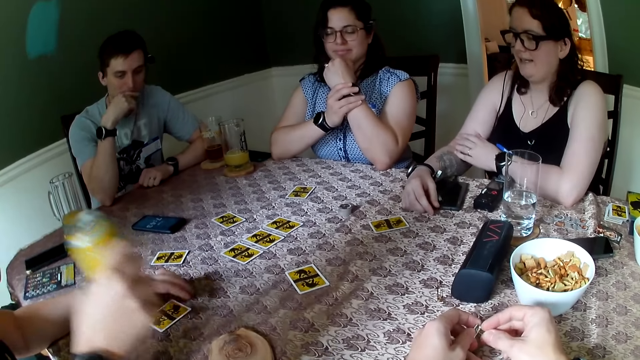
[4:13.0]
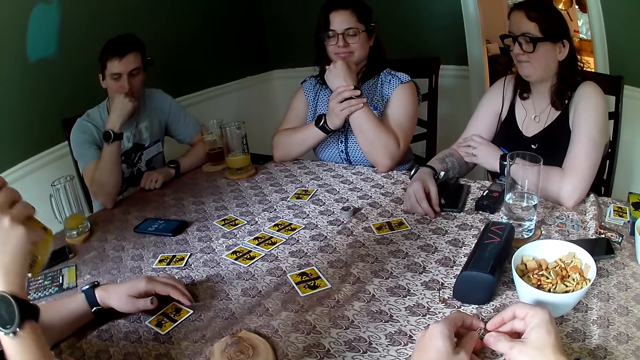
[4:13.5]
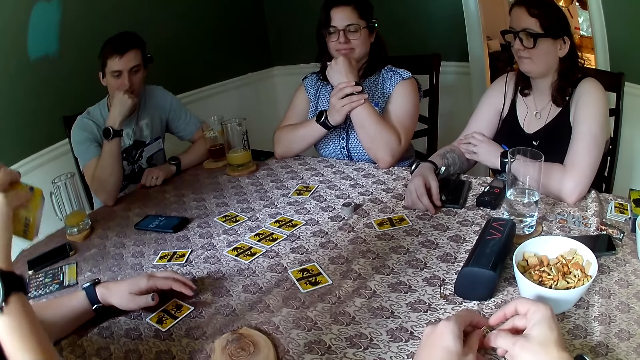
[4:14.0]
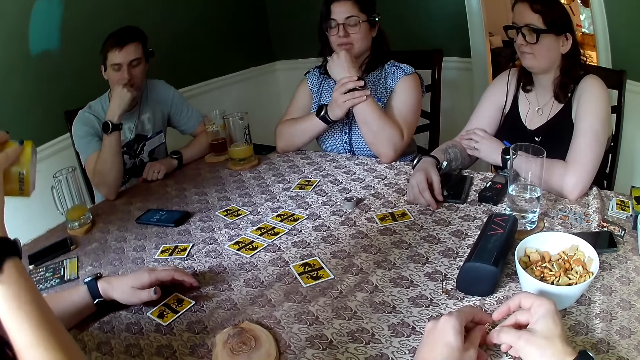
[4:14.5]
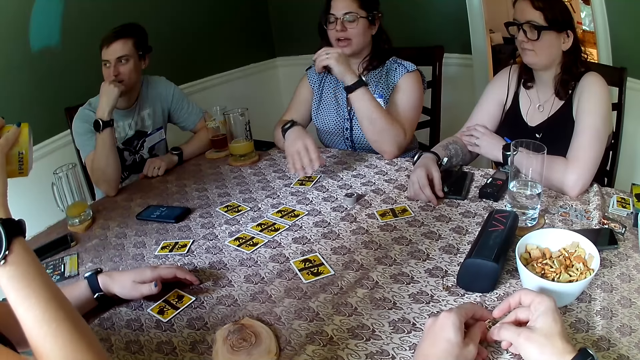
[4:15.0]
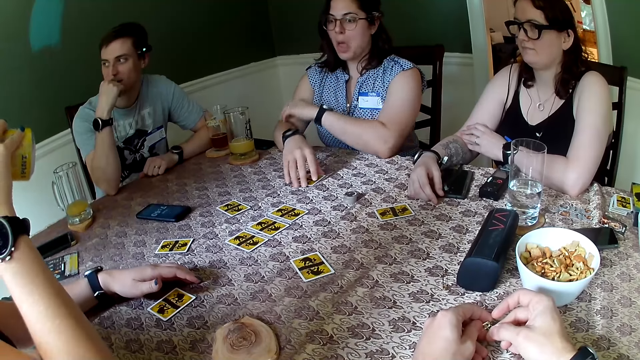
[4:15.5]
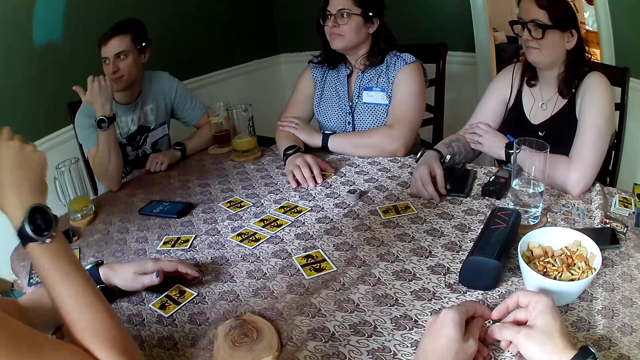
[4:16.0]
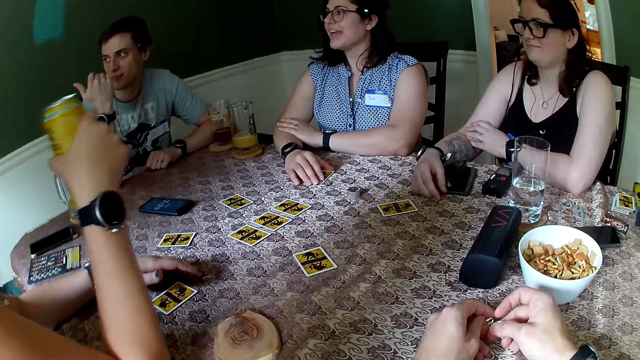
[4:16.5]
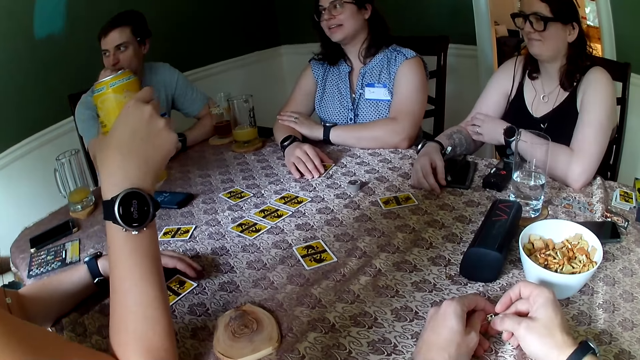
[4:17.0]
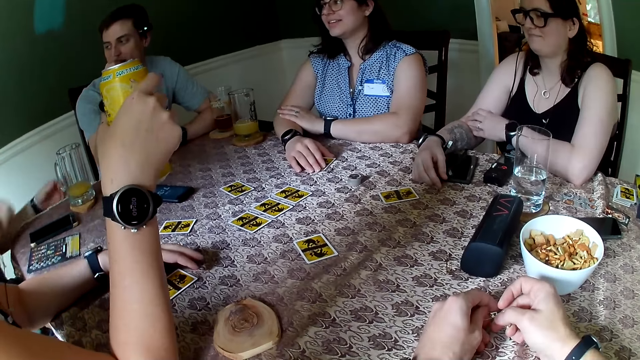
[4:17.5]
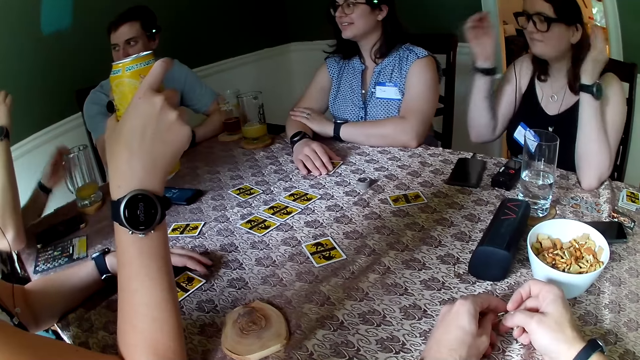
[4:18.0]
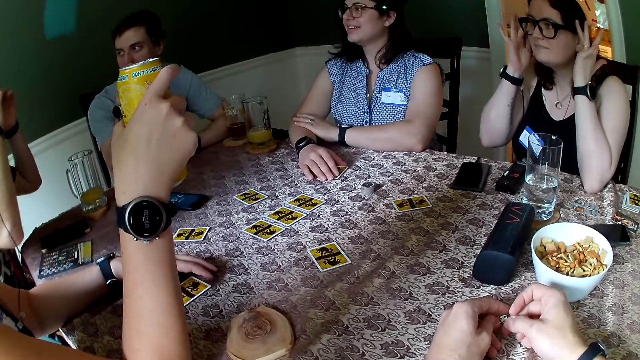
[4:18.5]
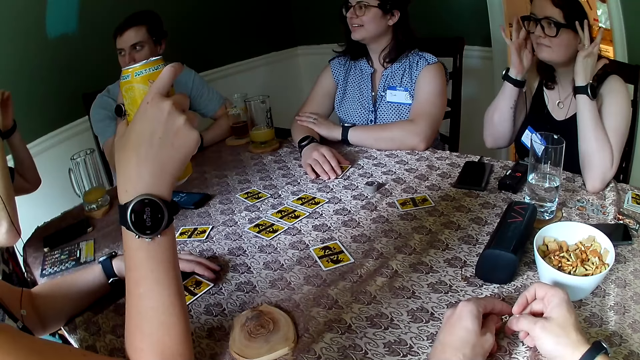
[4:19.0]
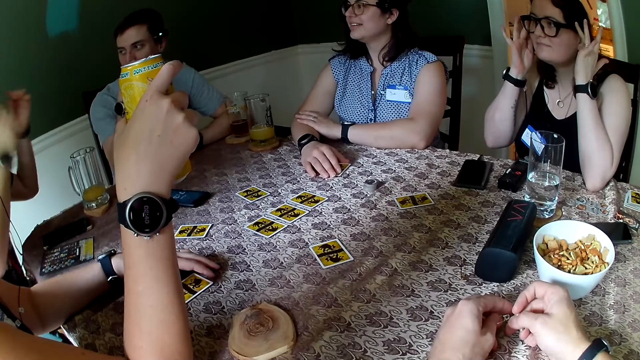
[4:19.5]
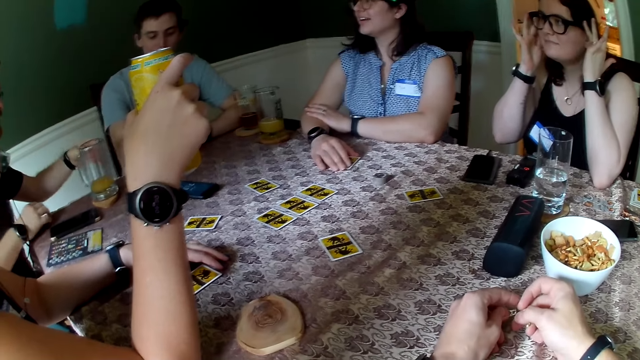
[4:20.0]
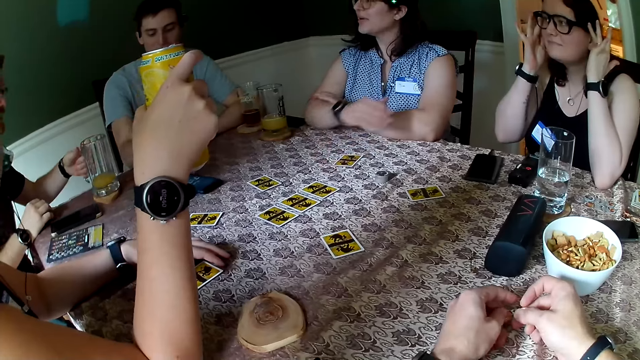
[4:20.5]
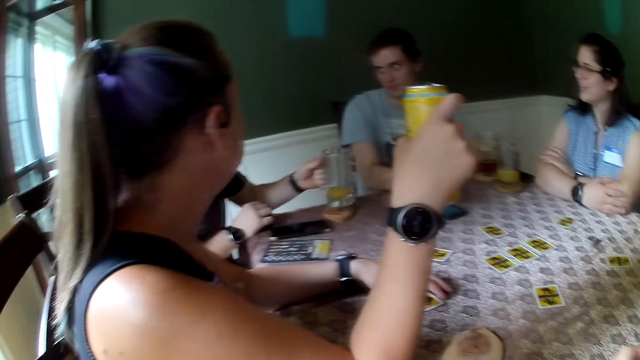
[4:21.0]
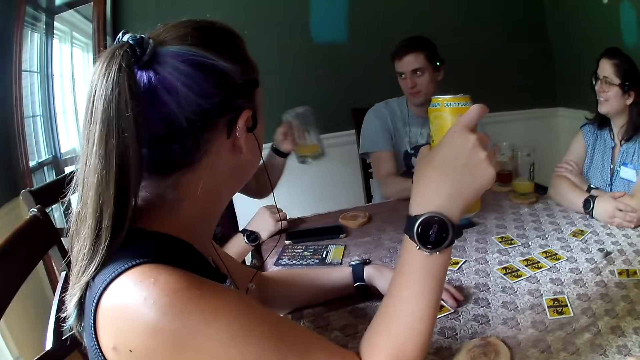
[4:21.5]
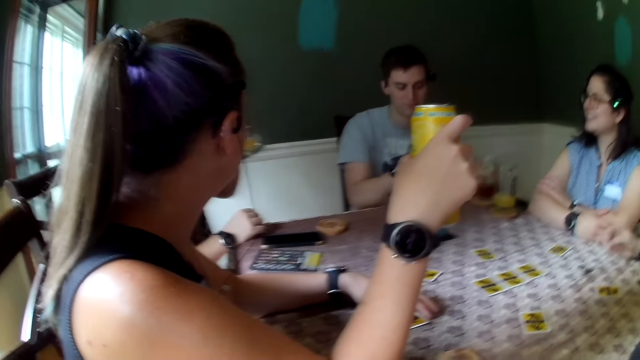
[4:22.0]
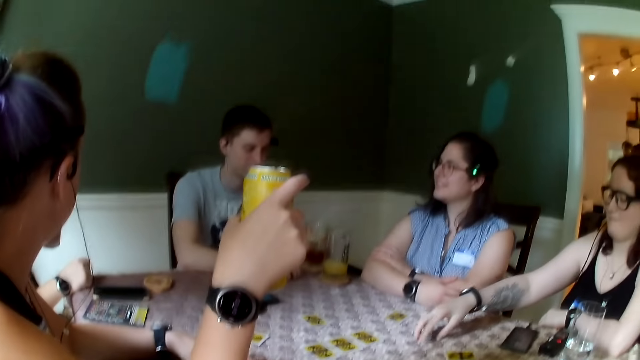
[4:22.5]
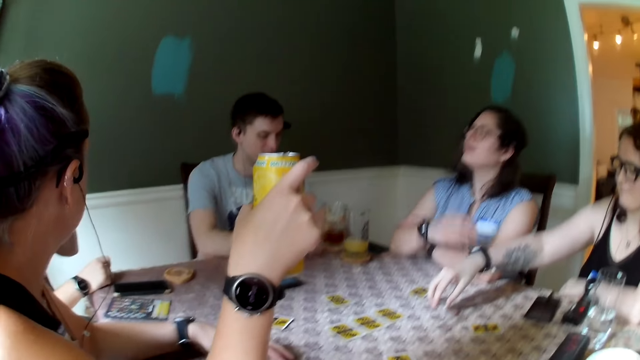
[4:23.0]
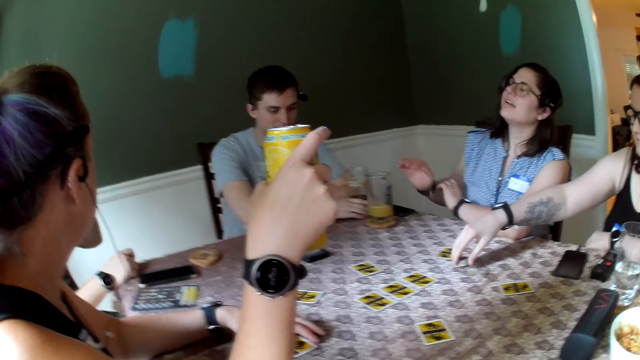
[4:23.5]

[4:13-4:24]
A woman picks up a can from the table with her right hand. Another woman touches the card on the table with her right hand. A man picks up the mug from the table with his left hand.

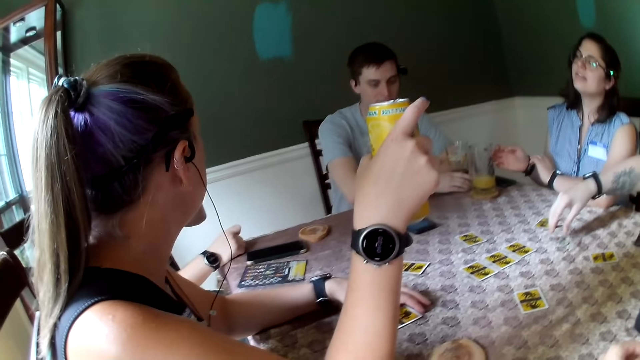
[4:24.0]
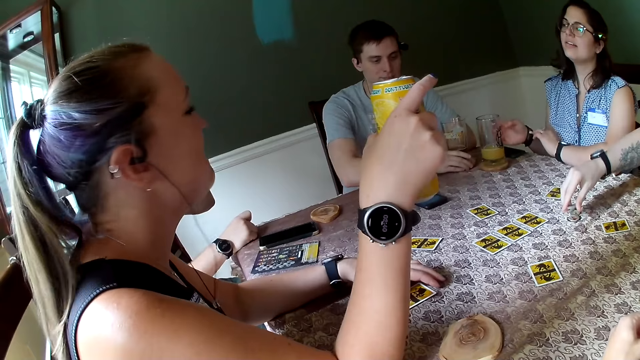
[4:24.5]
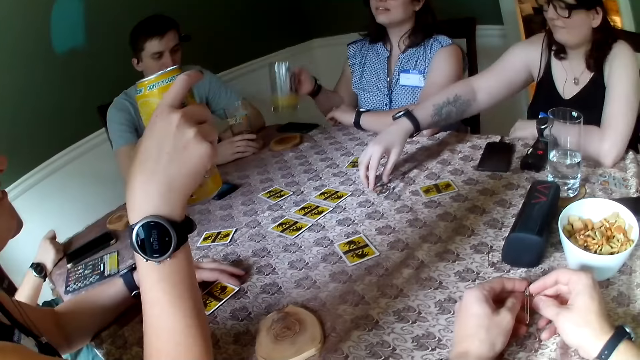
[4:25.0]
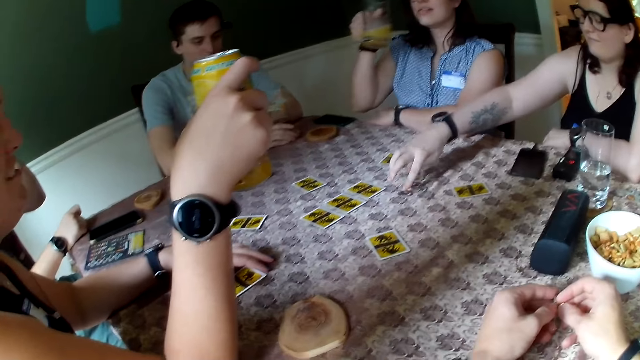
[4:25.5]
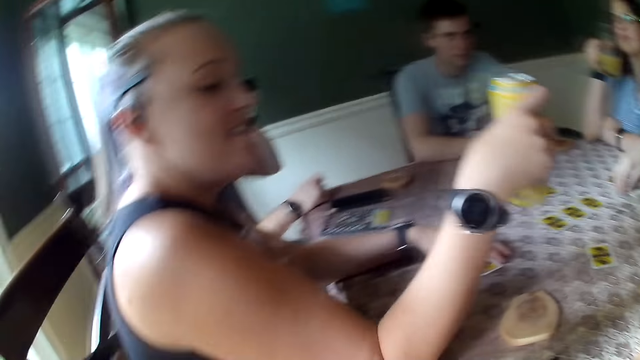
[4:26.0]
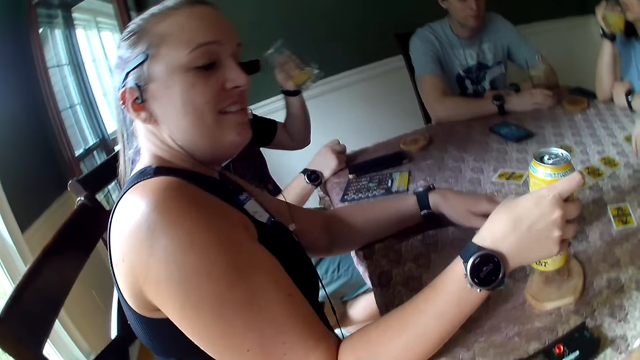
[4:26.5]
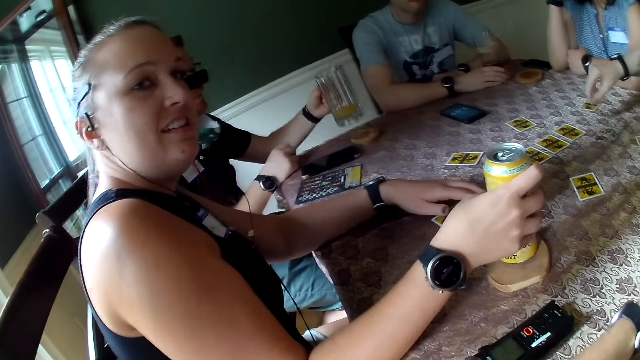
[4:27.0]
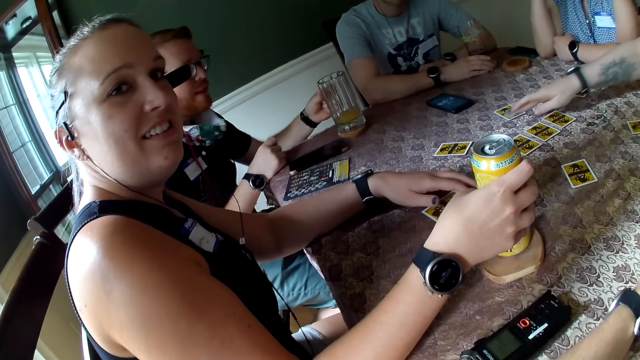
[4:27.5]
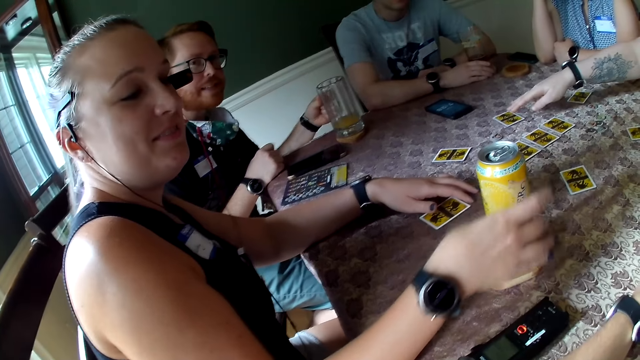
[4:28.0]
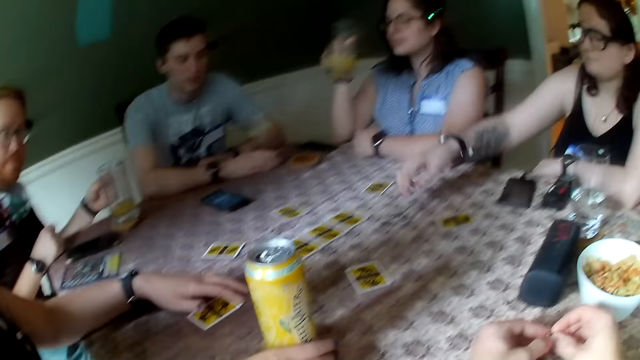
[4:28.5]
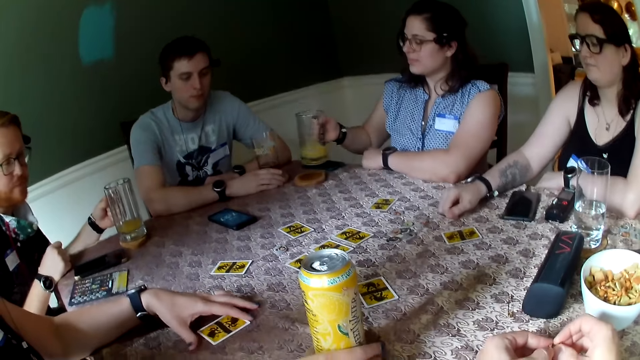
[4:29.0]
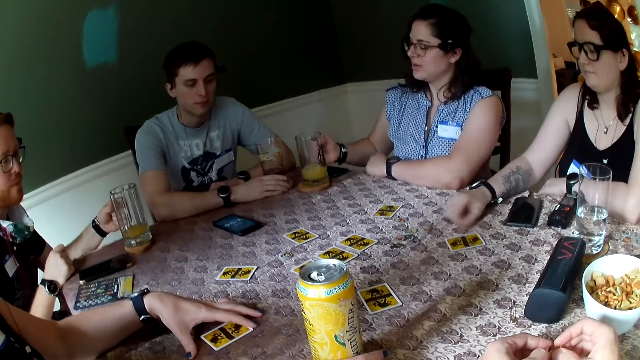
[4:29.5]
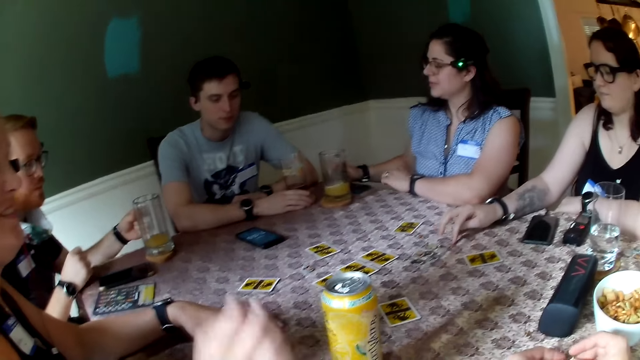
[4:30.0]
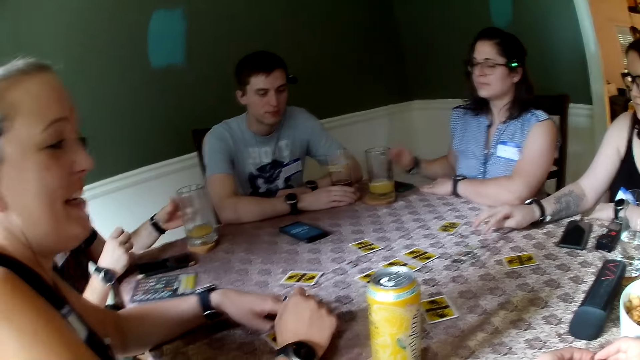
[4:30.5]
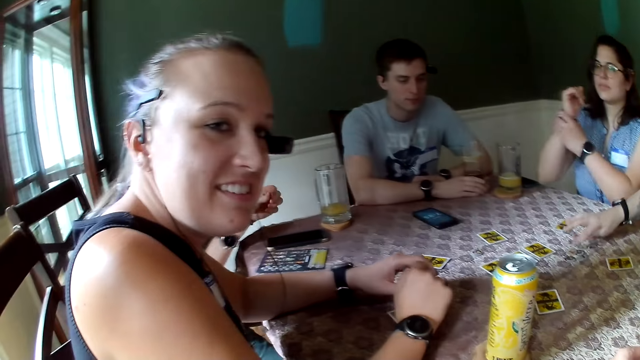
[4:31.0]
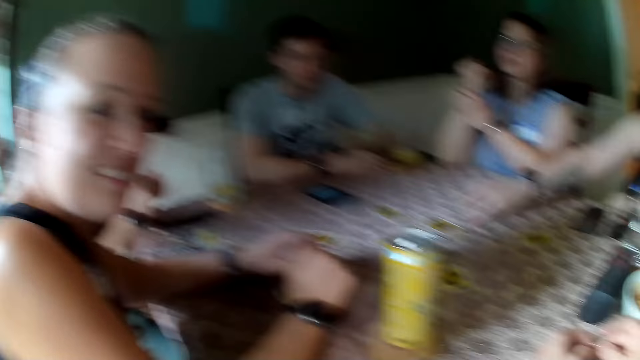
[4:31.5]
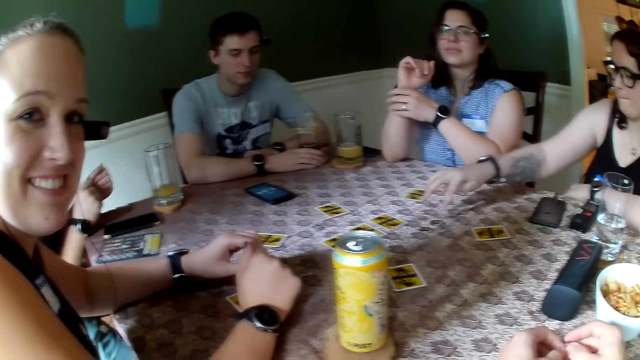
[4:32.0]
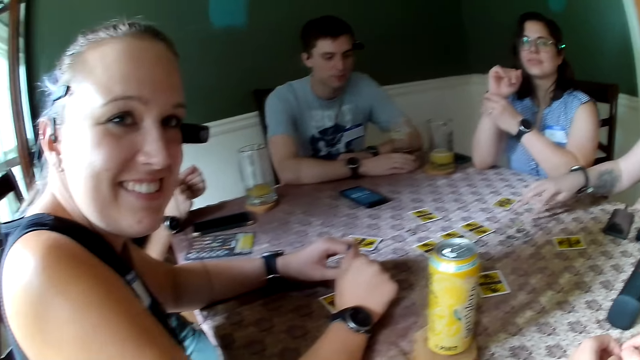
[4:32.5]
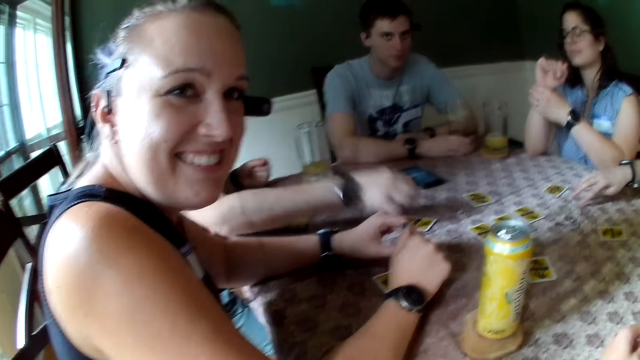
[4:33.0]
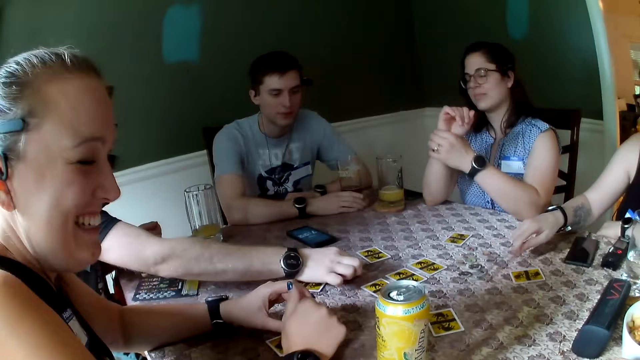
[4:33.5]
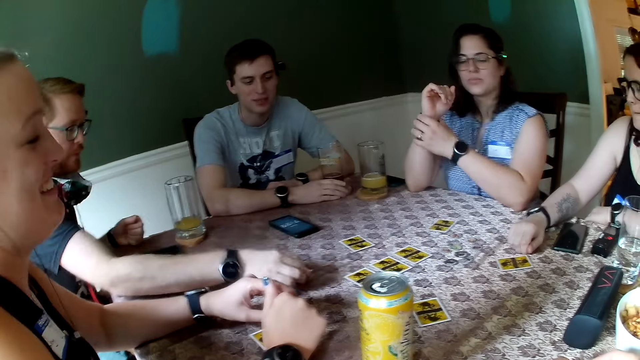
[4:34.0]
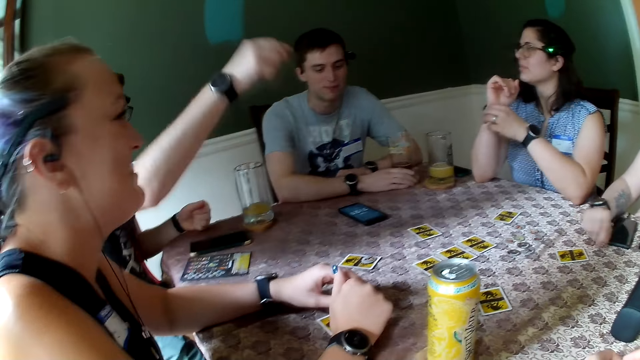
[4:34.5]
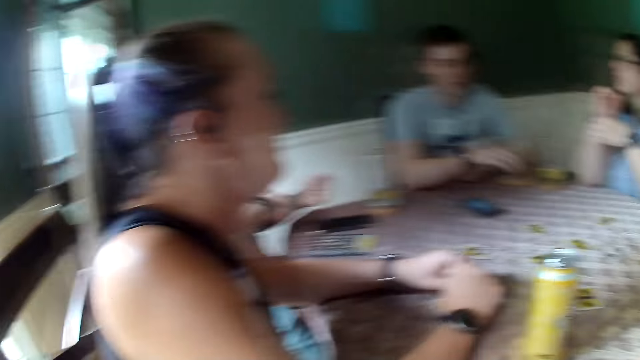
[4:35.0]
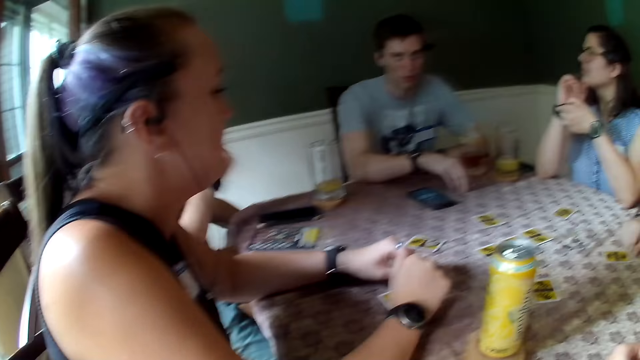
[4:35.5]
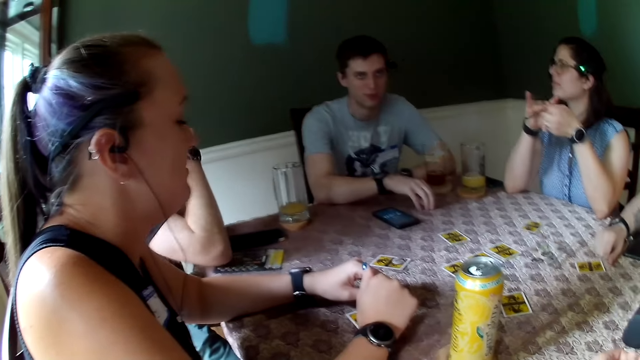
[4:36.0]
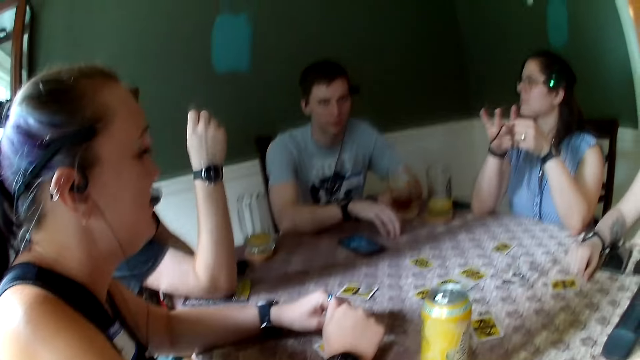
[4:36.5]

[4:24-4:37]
A man adjusts the cup on the table with his left hand. A woman picks up the cup from the table with her right hand. Another woman drops the can on the table with her right hand. Another man drops the mug on the table with his left hand. A third woman adjusts the card on the table with her right hand. The first woman drops the cup on the table with her right hand.
